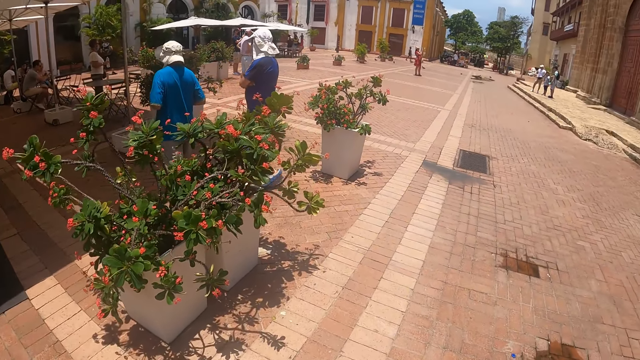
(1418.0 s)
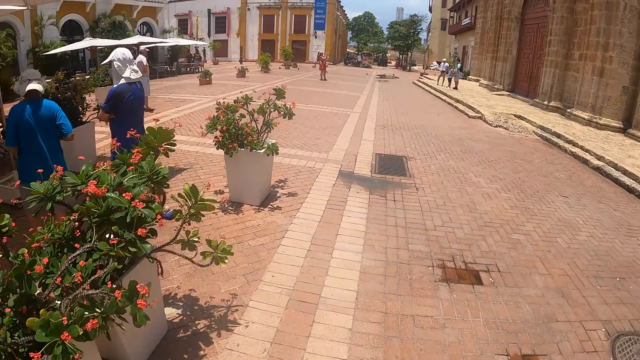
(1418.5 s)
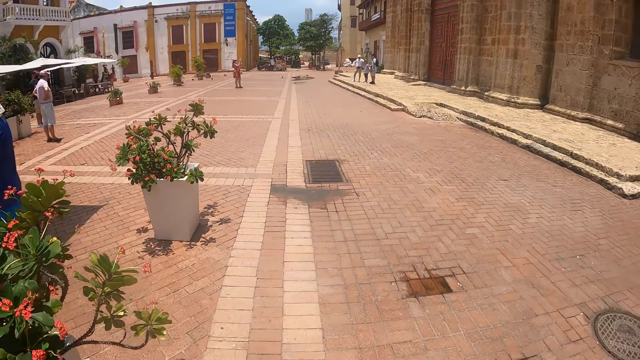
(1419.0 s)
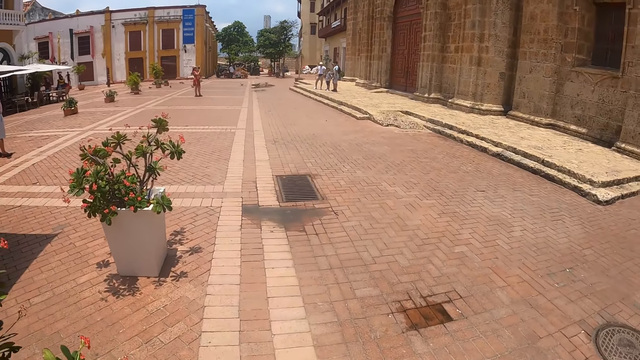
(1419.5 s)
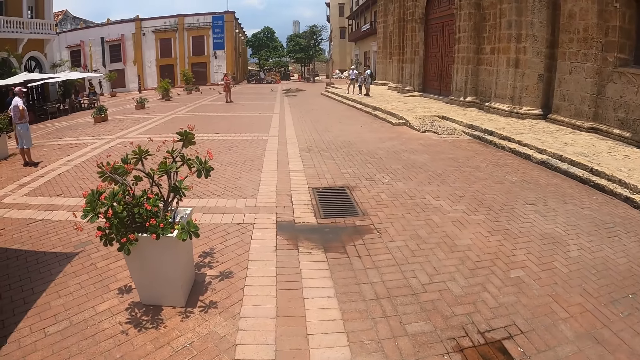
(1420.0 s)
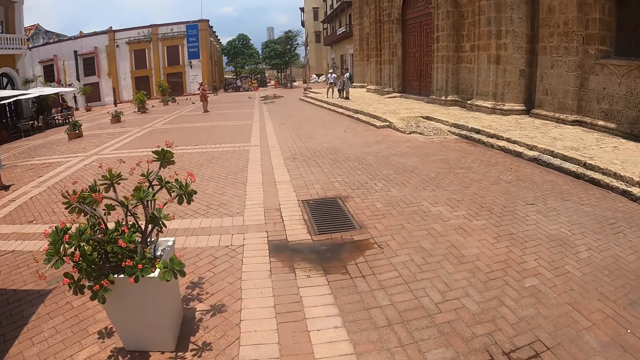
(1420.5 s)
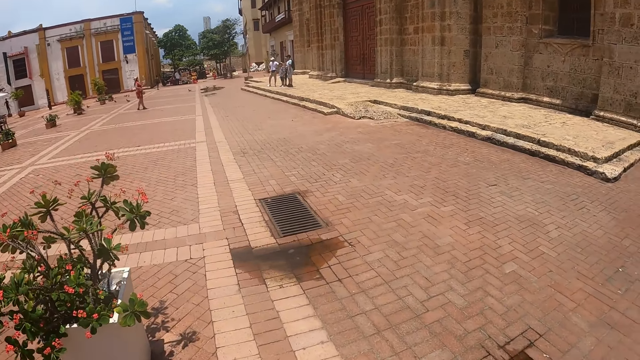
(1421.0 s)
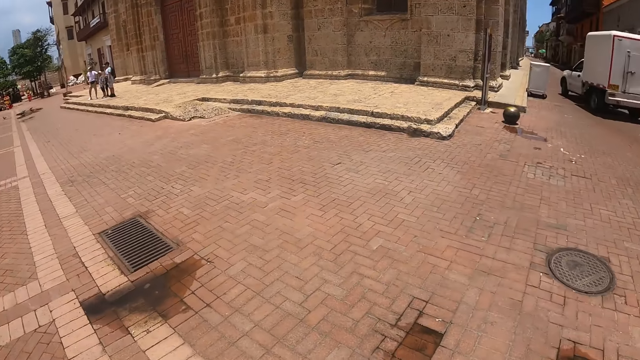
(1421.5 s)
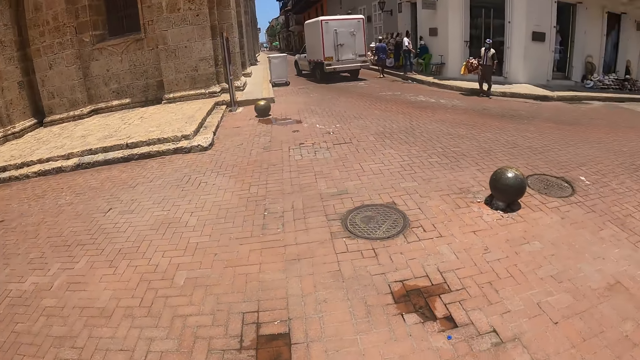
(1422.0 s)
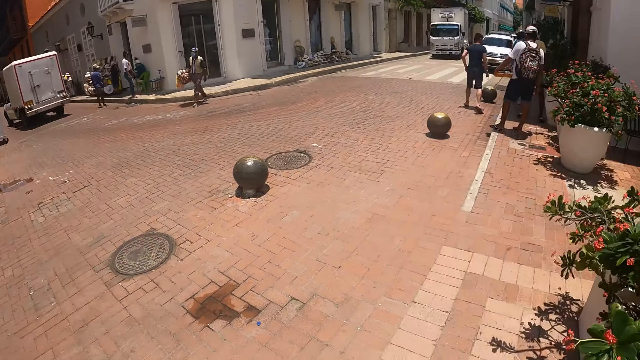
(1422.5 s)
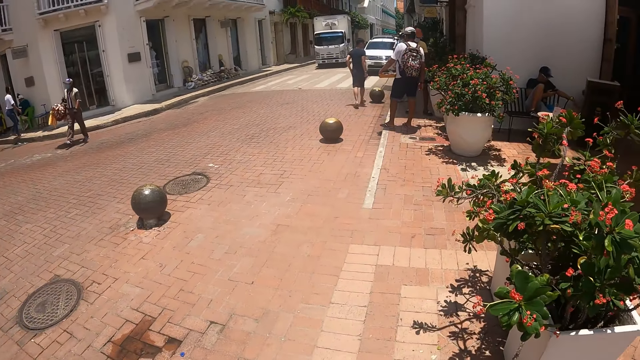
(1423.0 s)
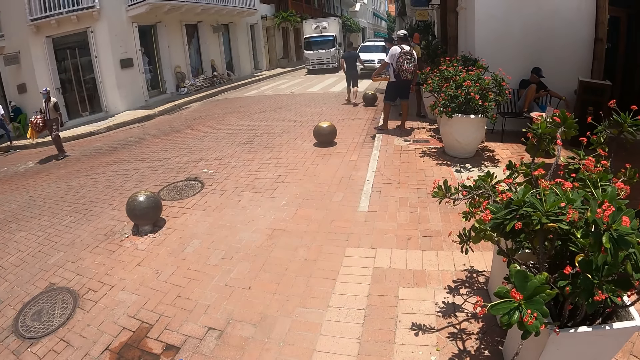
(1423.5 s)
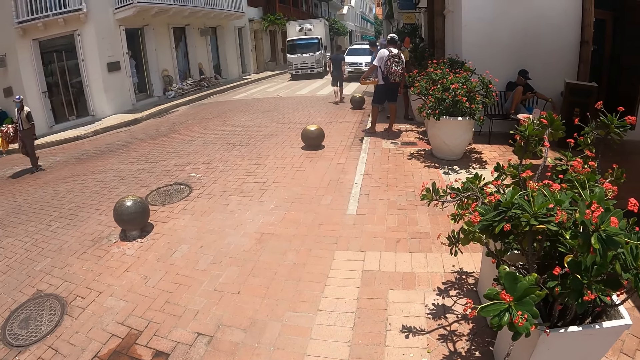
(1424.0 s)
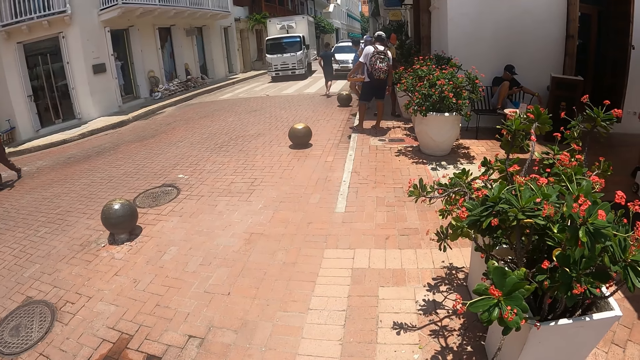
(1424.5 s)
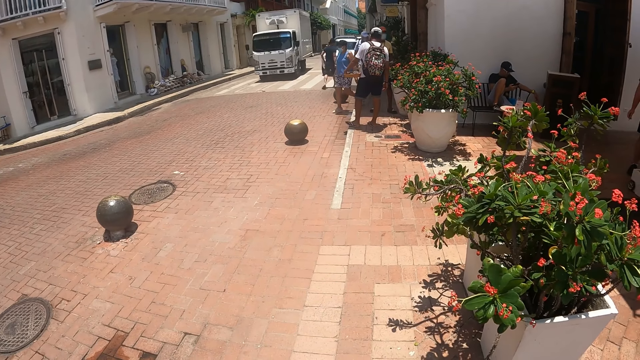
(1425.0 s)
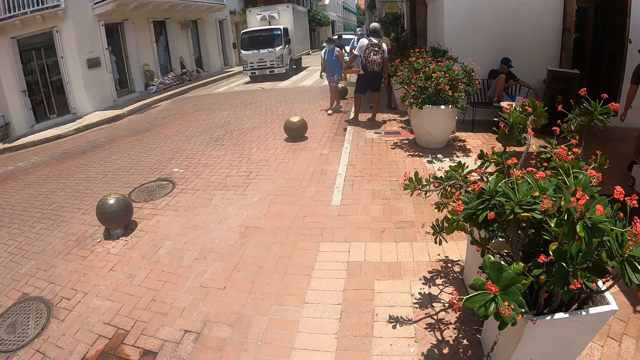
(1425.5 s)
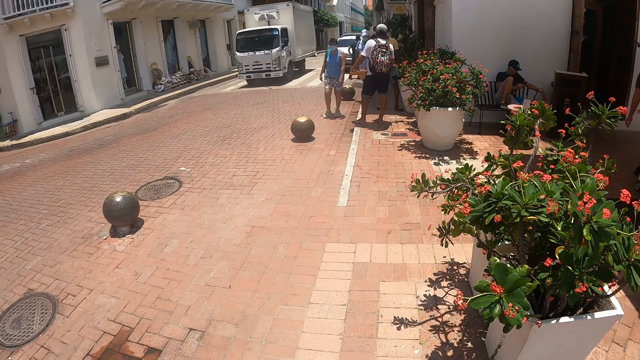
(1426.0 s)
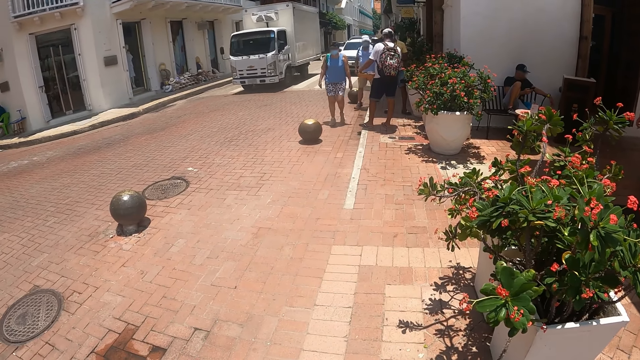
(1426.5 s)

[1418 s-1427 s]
The camera wearer stops.

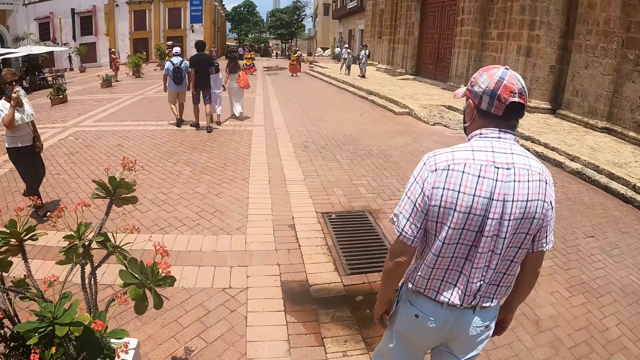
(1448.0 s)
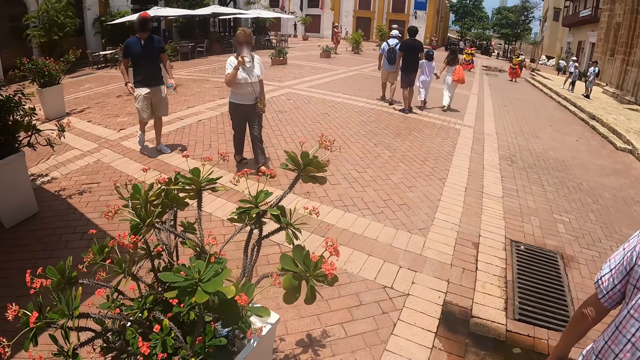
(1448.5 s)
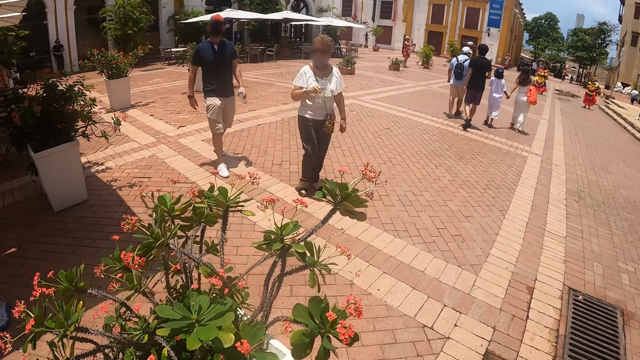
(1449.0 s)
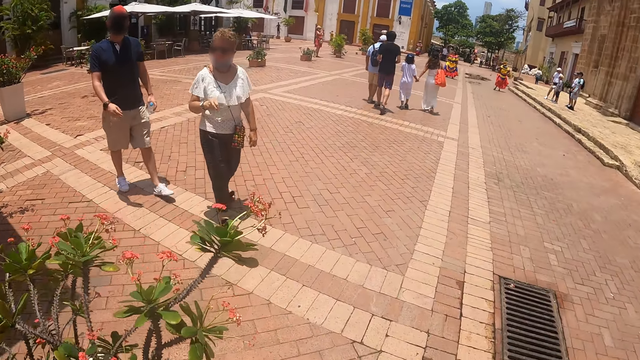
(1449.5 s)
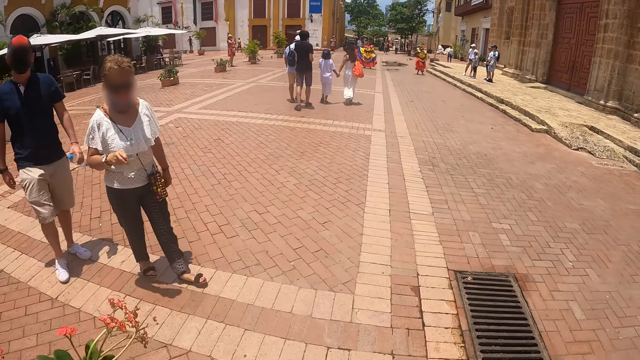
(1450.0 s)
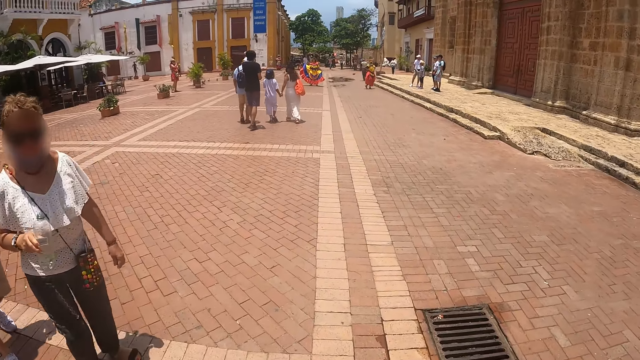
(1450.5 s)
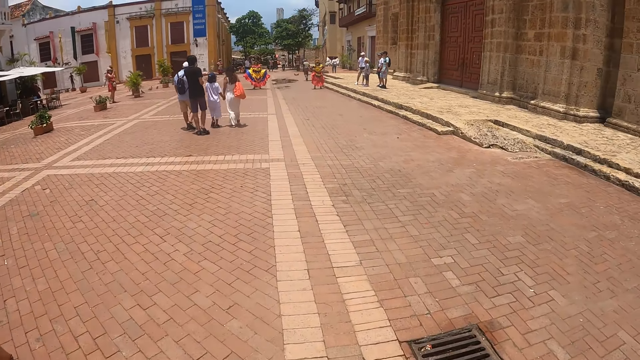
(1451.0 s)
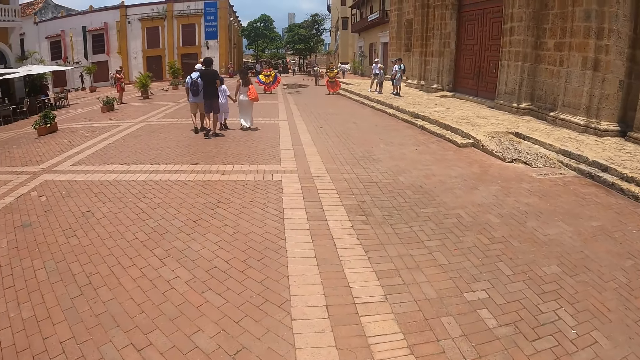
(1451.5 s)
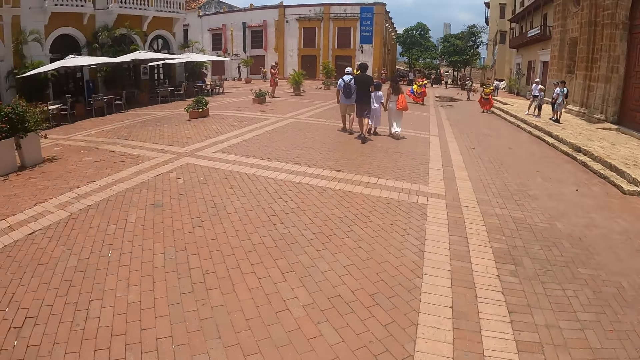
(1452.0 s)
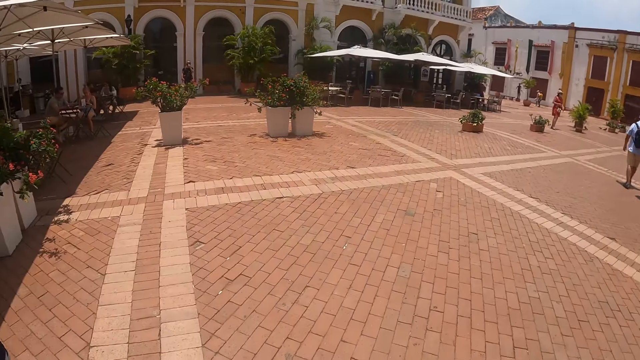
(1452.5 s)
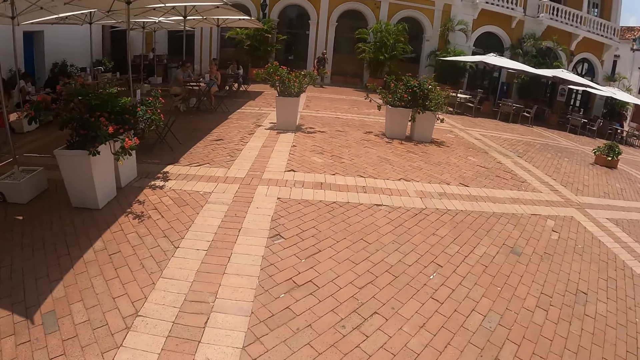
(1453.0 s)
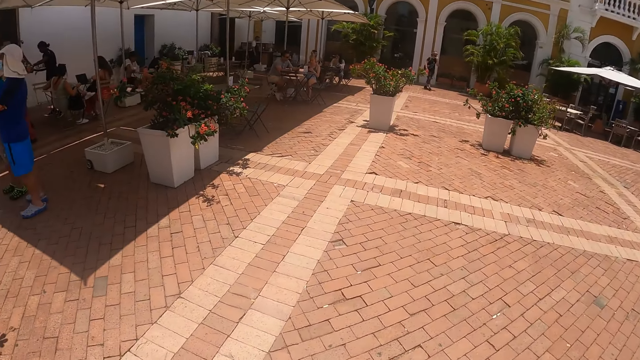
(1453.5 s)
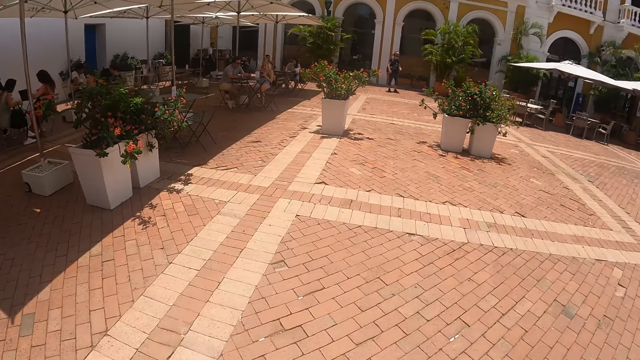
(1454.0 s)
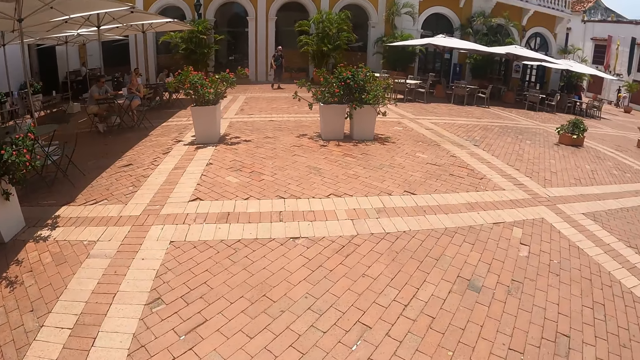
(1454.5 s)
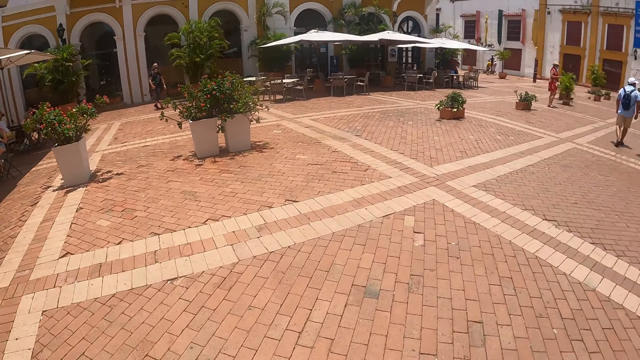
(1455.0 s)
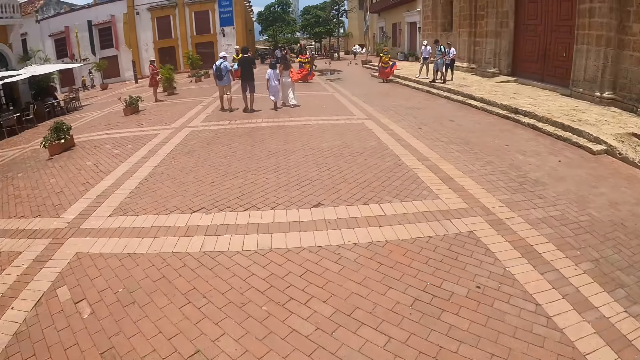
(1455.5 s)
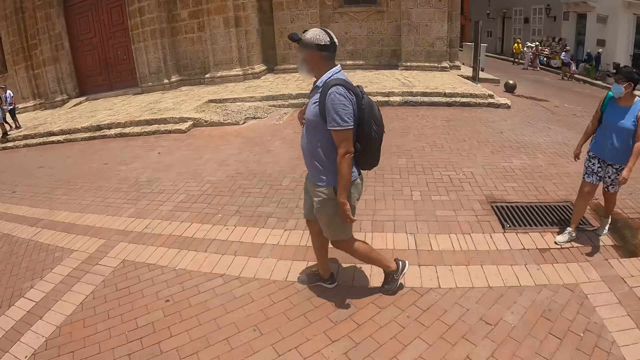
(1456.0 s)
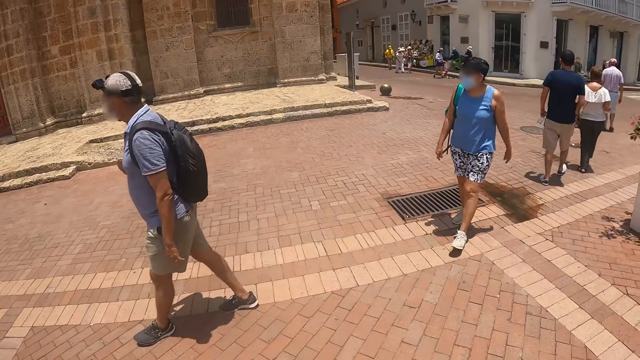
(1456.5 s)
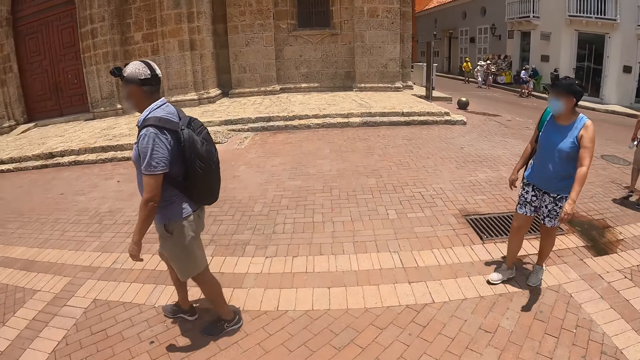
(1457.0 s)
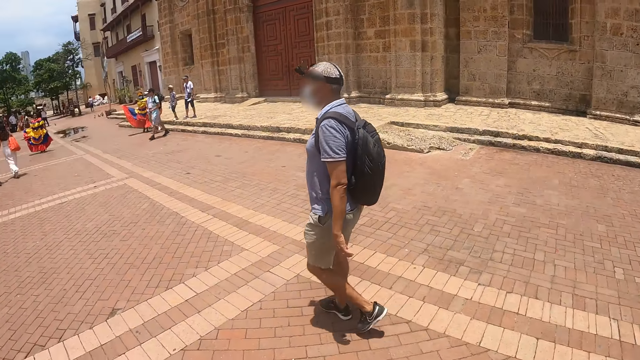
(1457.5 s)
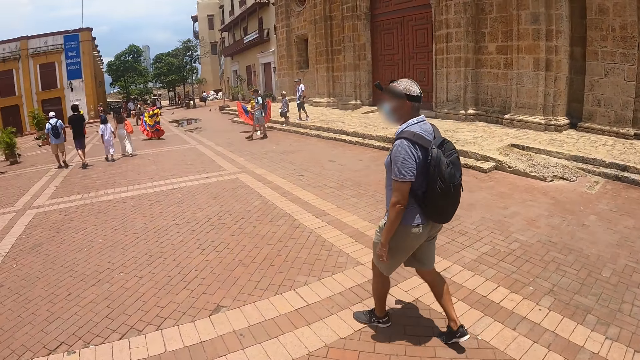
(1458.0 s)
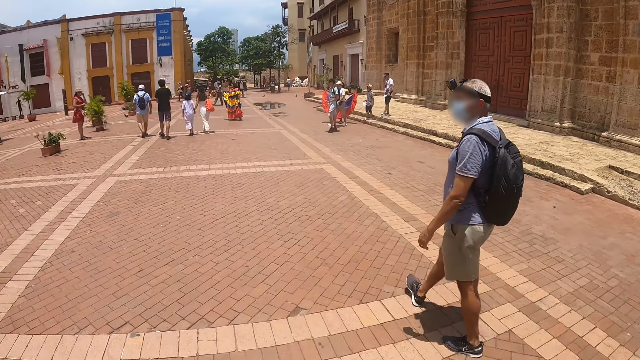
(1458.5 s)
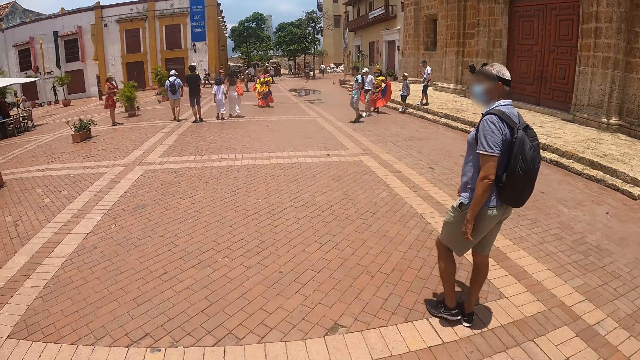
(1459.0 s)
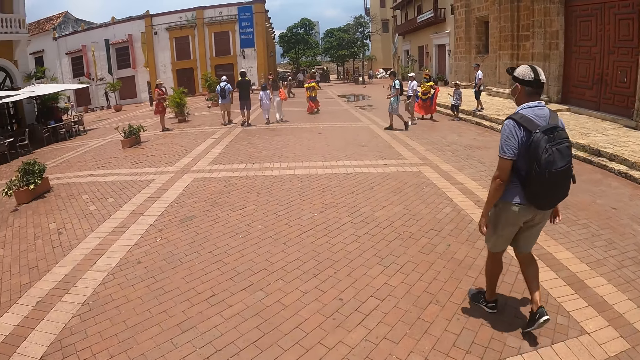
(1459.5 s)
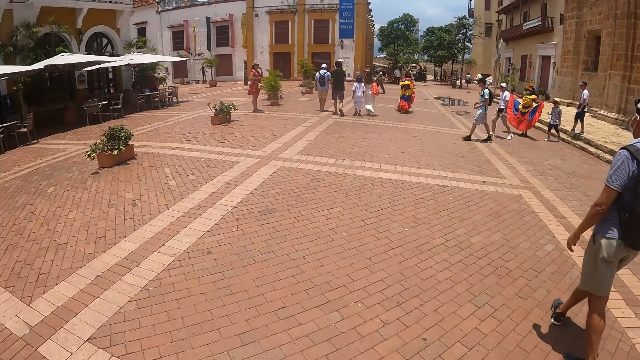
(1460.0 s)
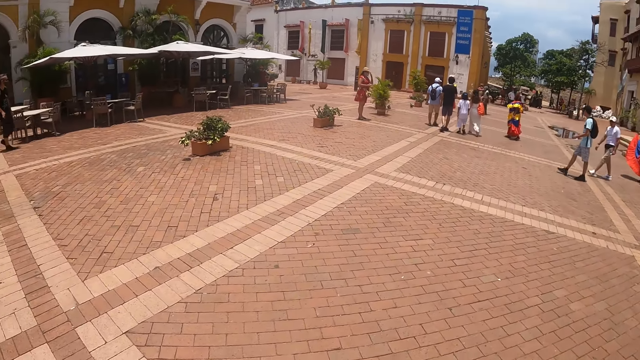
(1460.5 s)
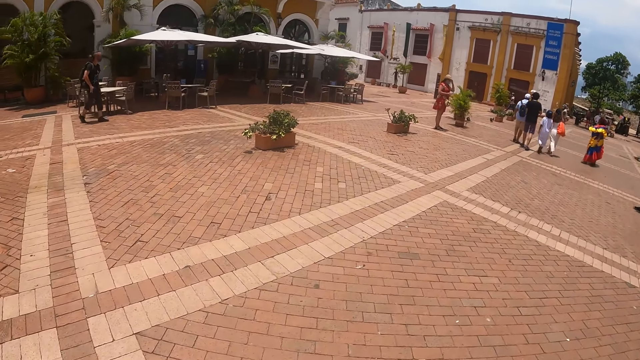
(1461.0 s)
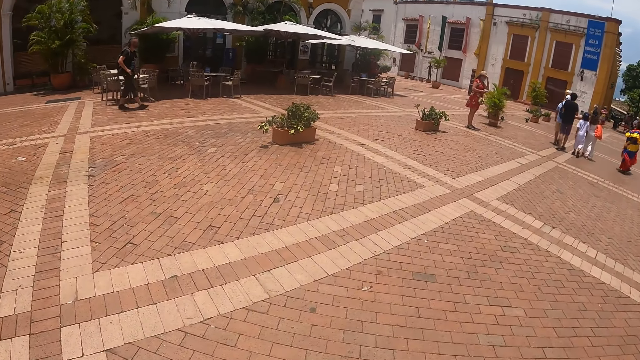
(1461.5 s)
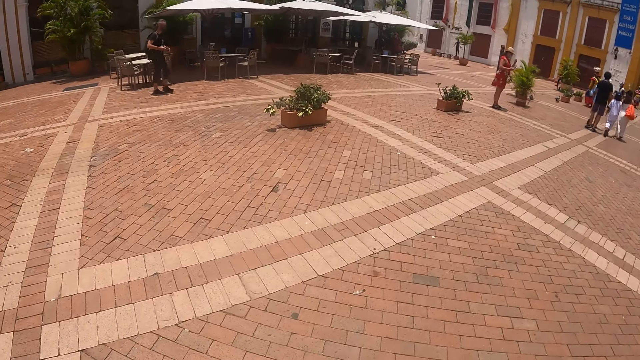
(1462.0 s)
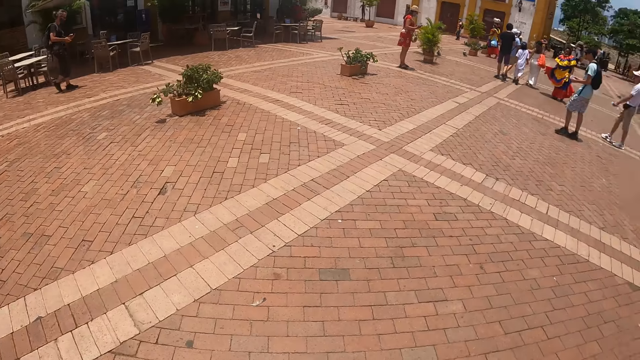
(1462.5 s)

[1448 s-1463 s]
The camera wearer looks around. They walk.
